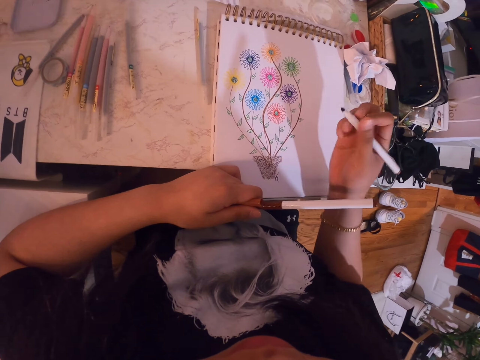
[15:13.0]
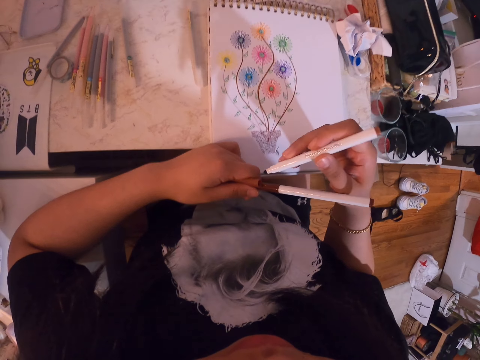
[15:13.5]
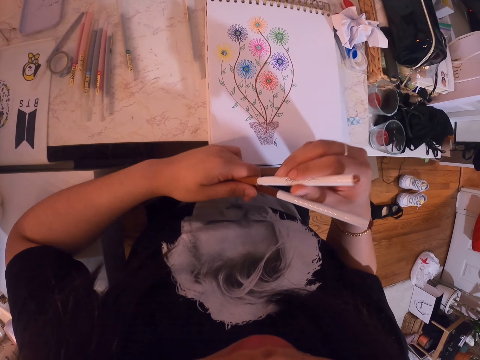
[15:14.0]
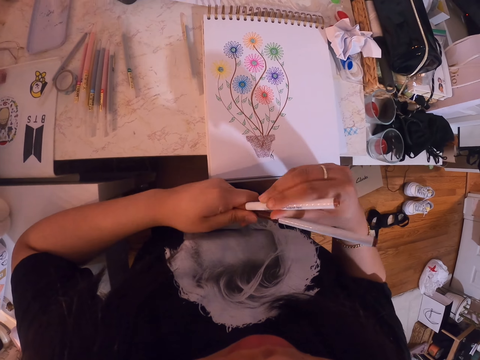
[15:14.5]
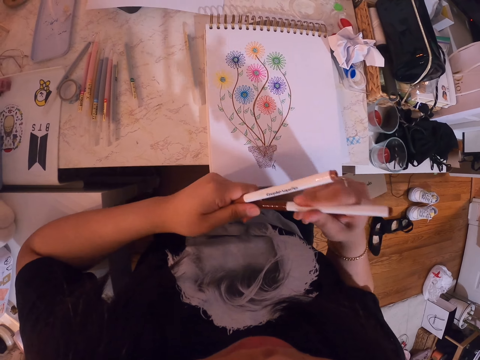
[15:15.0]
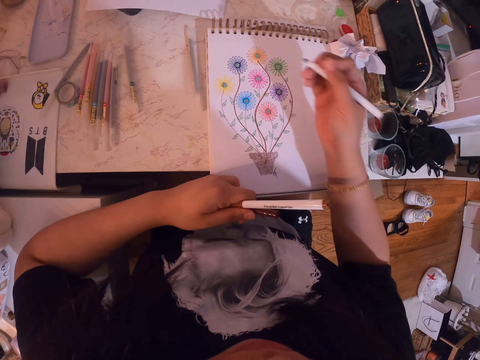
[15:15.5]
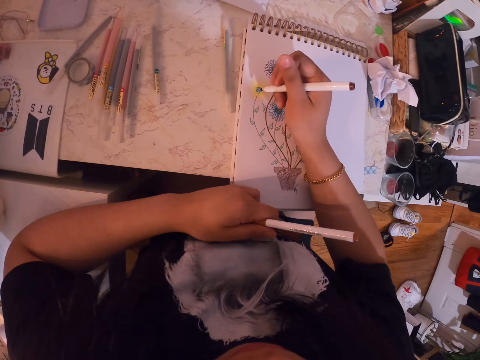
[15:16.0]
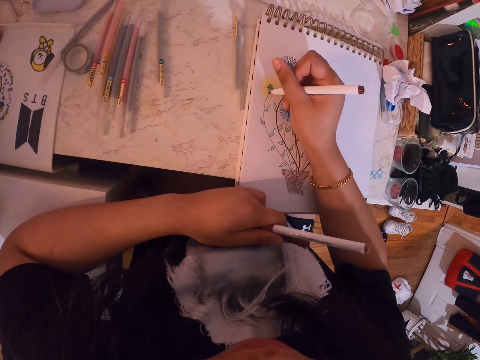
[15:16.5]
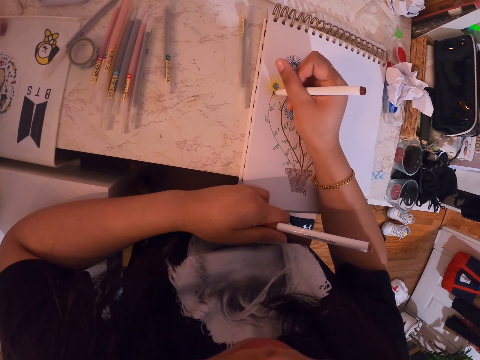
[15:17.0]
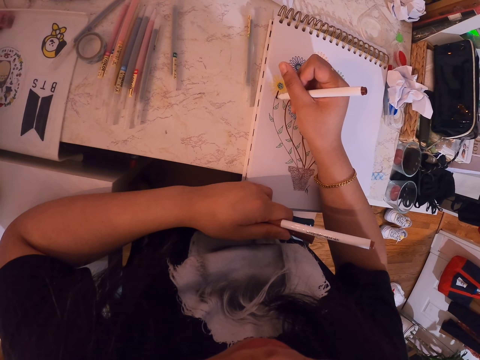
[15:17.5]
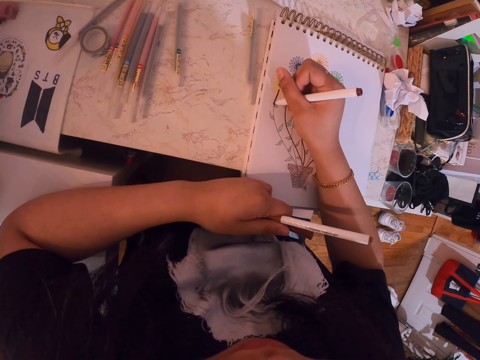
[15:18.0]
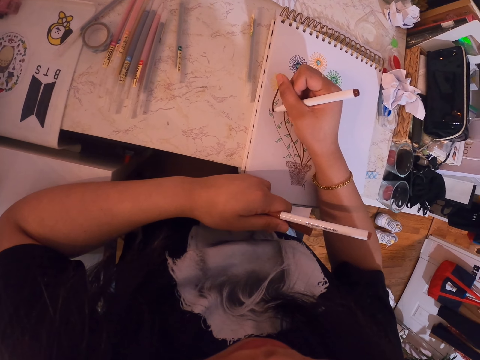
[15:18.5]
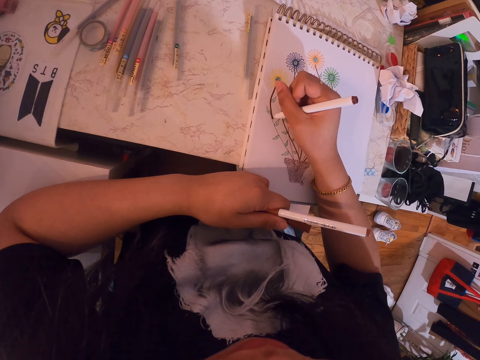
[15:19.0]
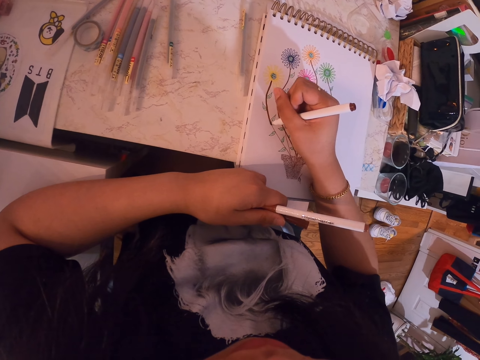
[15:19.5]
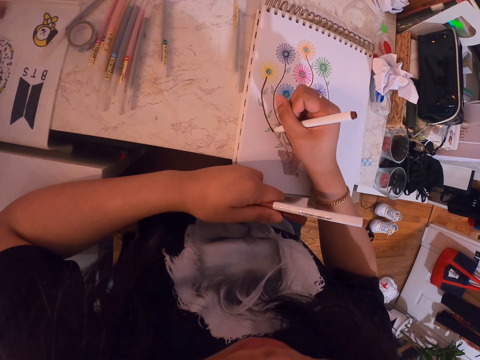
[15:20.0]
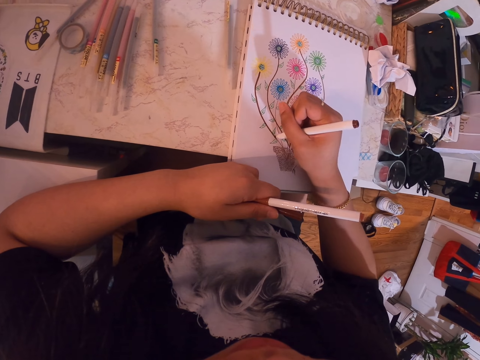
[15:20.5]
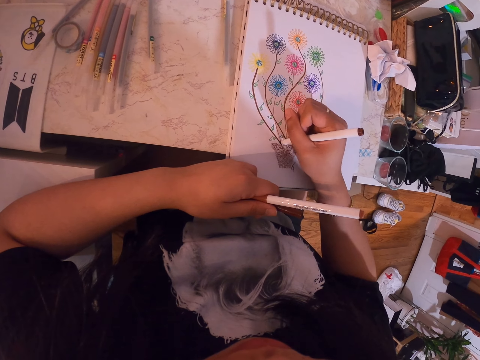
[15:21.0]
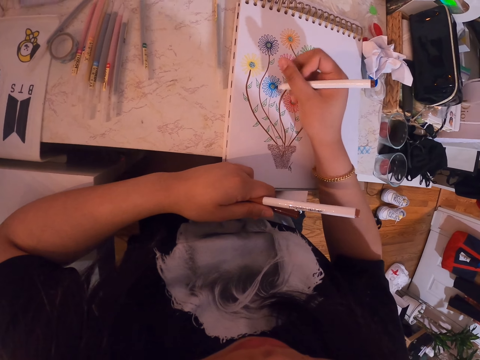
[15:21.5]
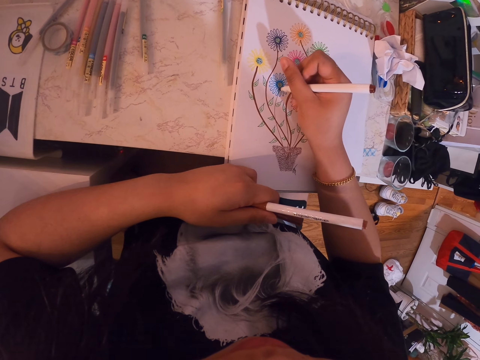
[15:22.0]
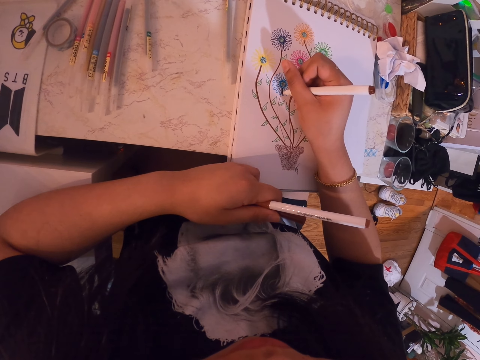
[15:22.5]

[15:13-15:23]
The camera wearer closes the pen with the pen lid. They open the second pen. They redraw the lines on the book with the pen.

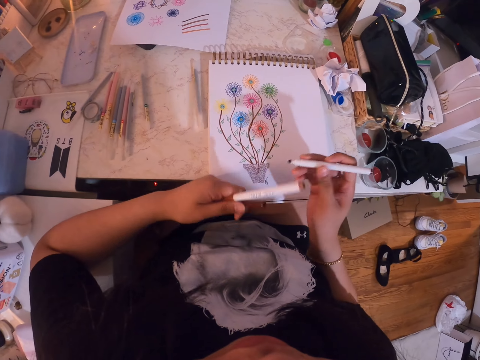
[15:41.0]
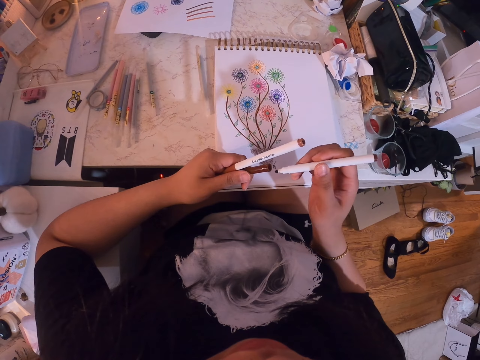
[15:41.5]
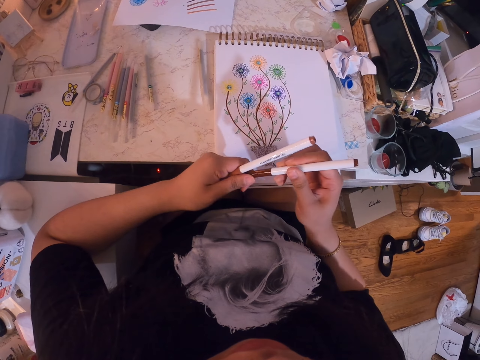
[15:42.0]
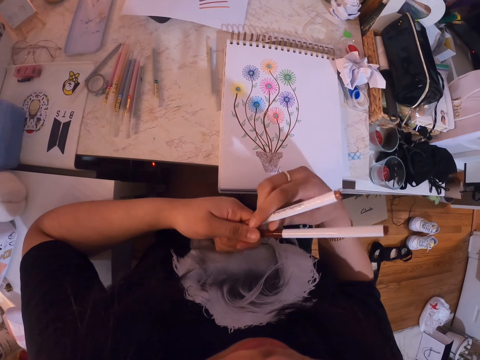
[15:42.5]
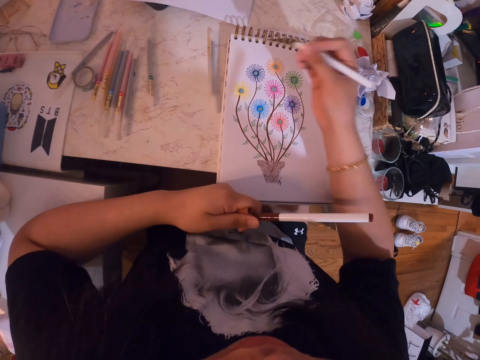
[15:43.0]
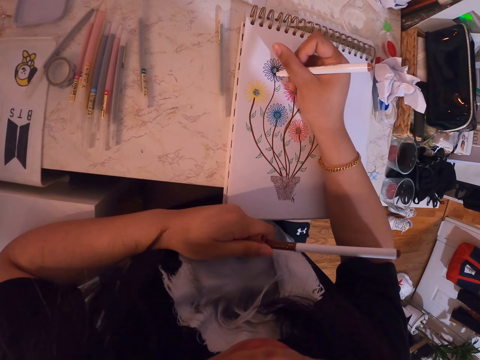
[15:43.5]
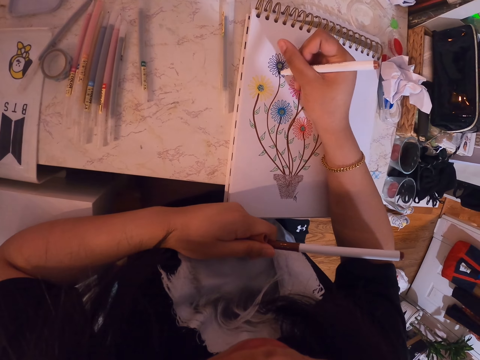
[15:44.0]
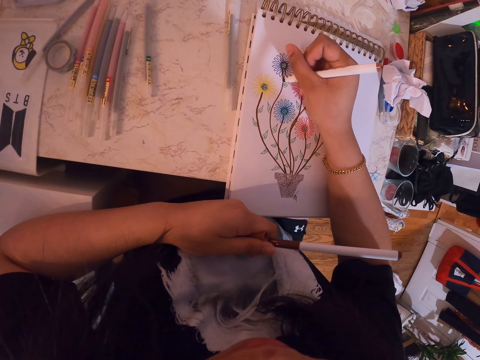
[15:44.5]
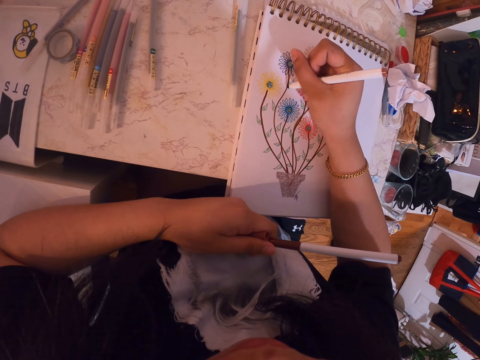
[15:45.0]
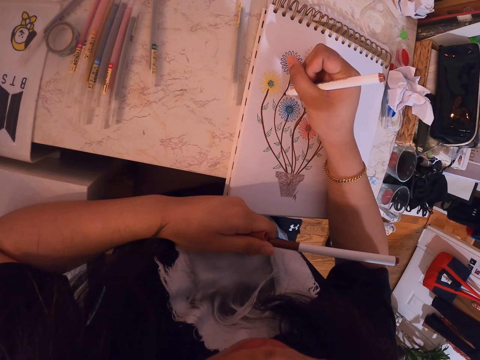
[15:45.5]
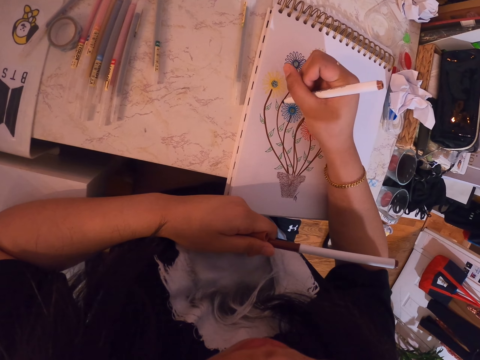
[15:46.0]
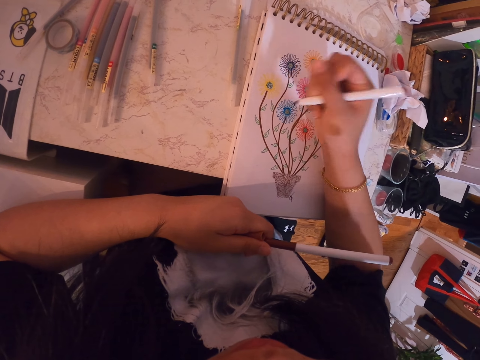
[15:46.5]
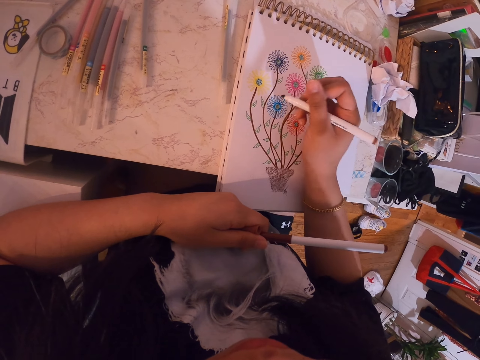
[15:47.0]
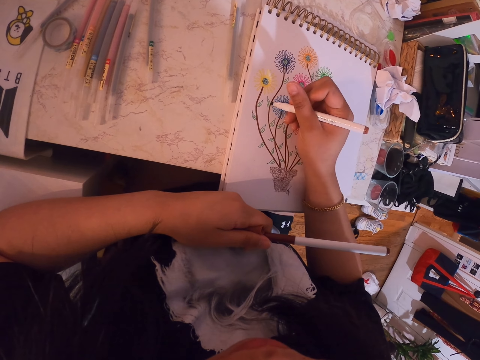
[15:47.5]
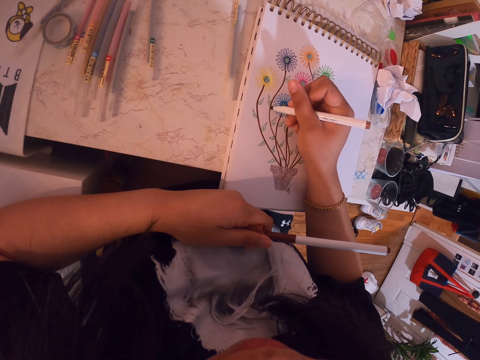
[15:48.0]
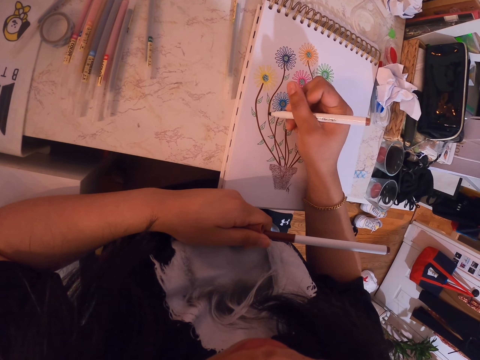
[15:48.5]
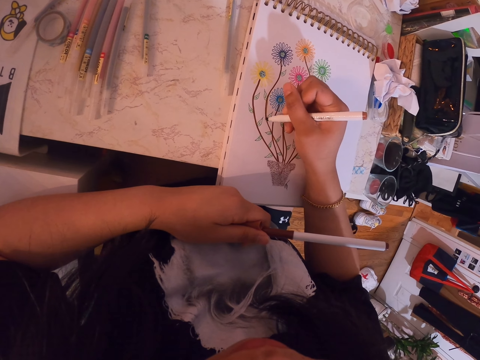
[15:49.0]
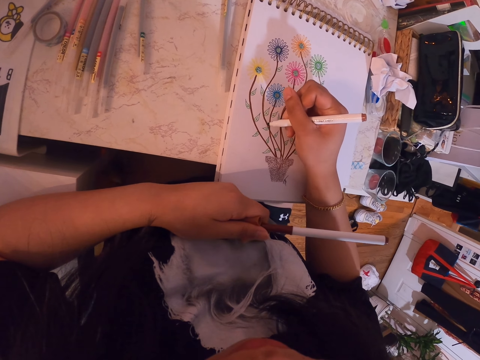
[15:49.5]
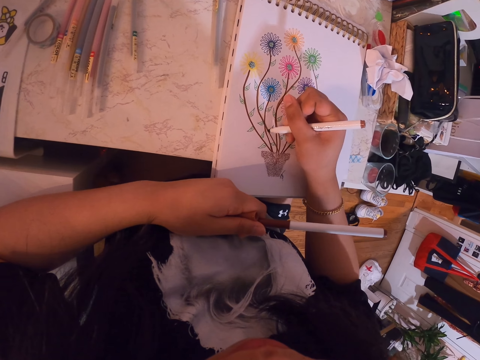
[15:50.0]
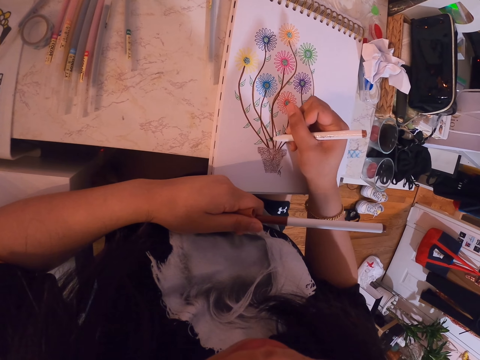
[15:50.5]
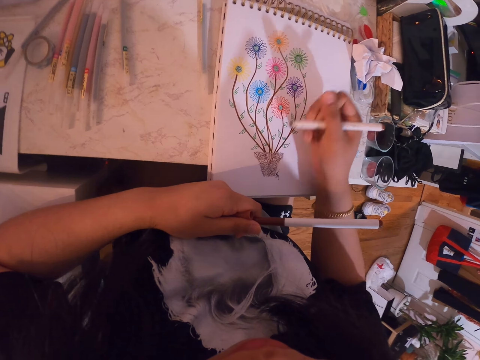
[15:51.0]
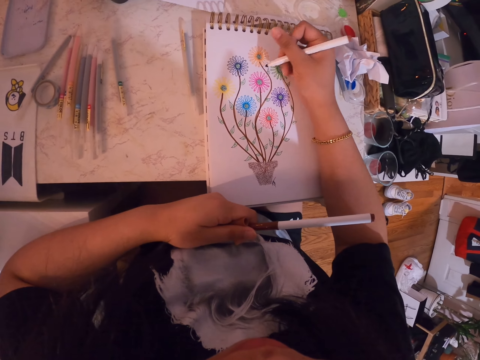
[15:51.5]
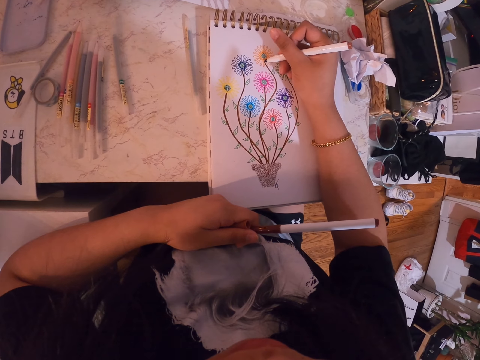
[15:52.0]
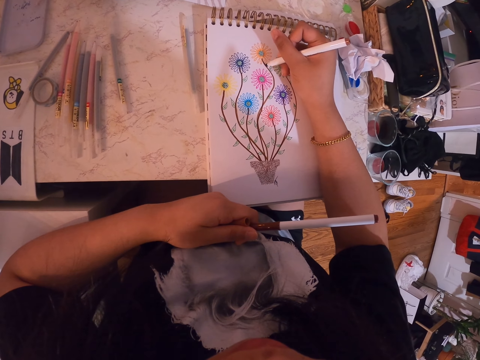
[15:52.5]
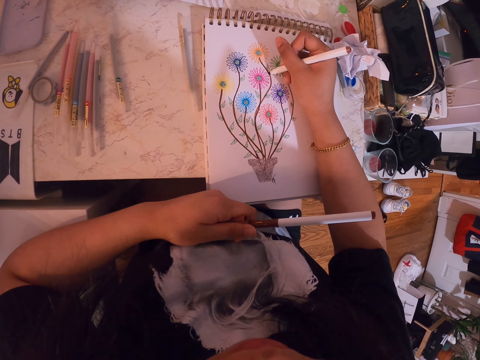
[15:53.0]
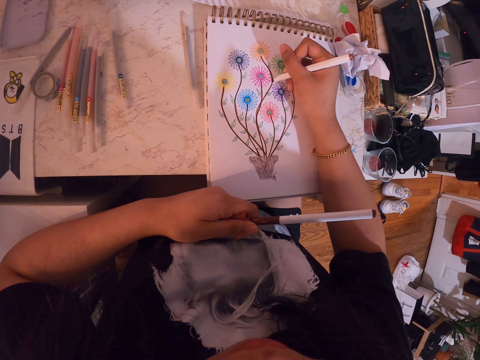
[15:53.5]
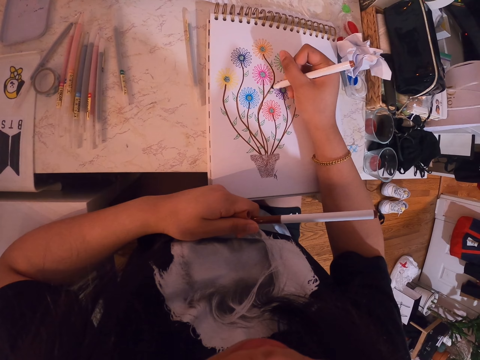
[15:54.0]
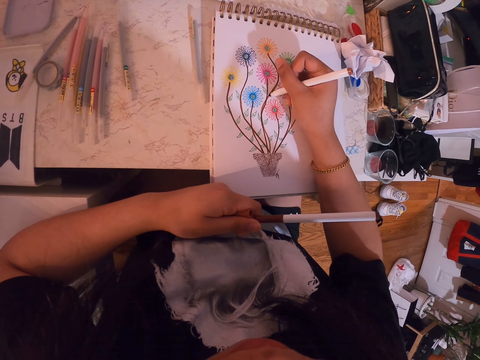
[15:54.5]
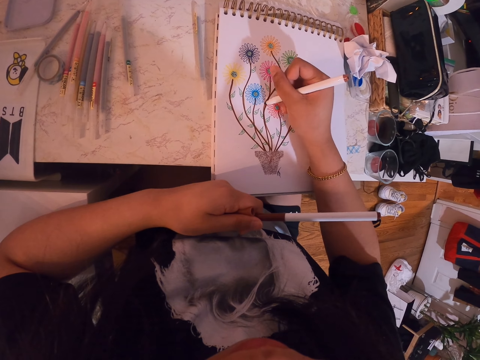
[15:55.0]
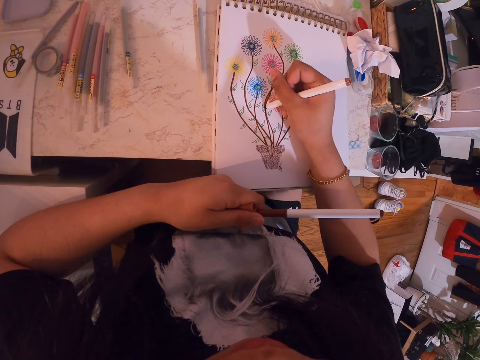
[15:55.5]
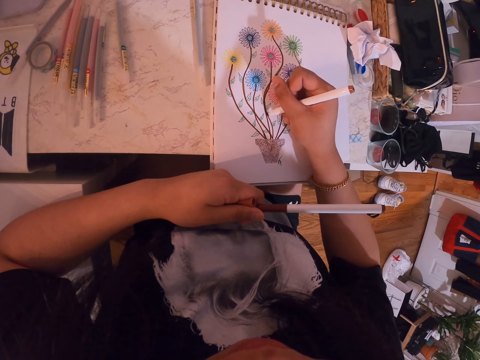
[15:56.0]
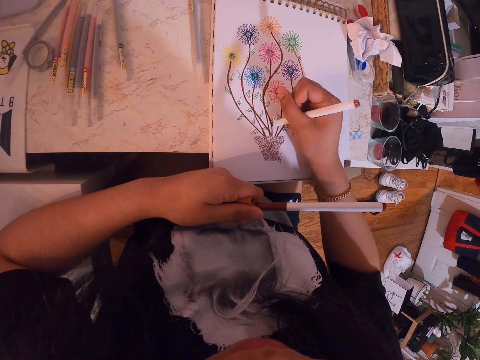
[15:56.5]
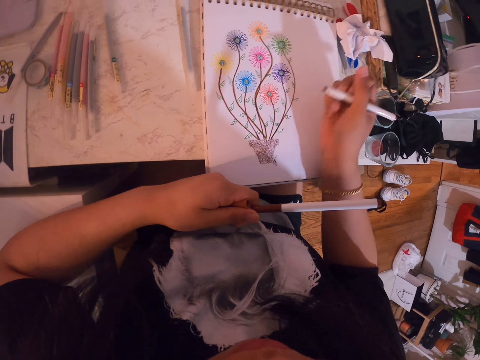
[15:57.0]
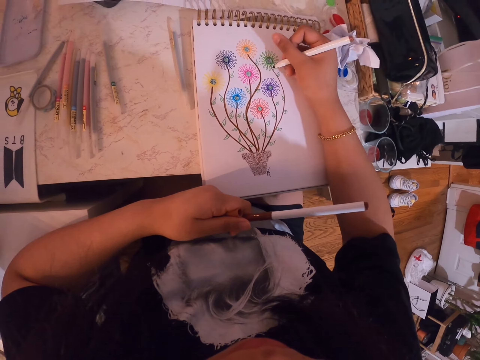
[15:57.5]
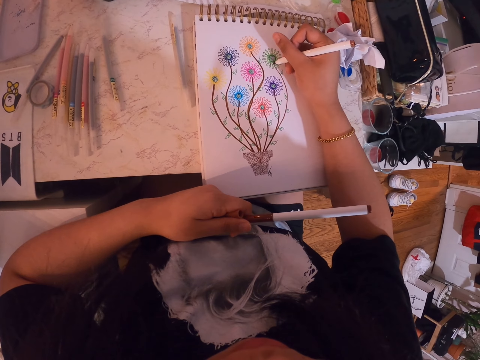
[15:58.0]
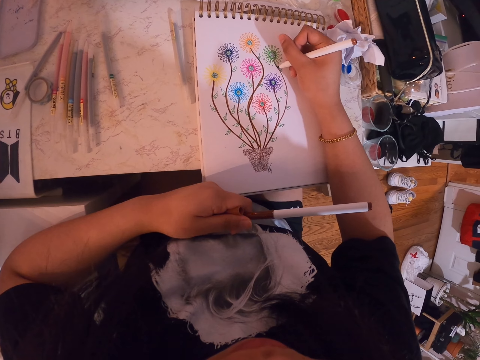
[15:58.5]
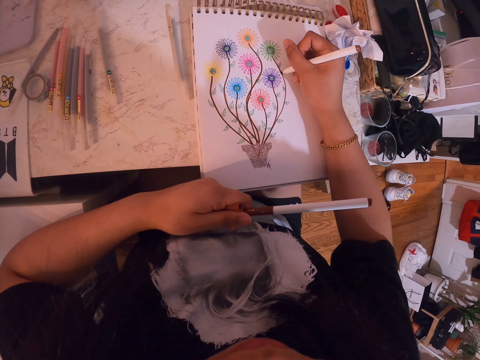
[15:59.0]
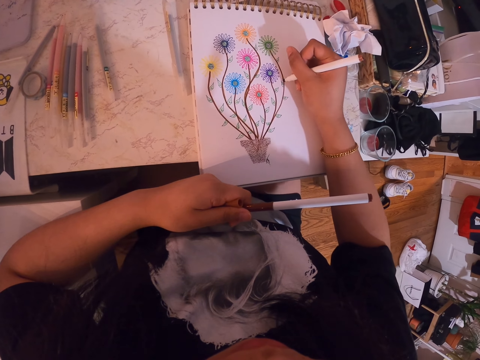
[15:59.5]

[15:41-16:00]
The camera wearer closes the pen with the pen lid. They open the pen lid. They draw on a book.
